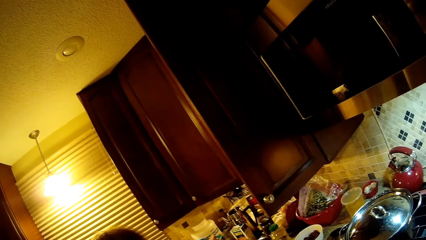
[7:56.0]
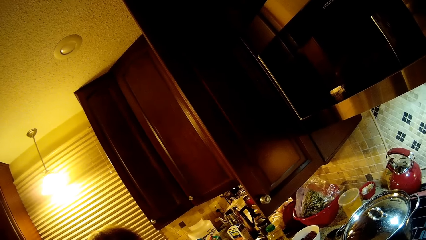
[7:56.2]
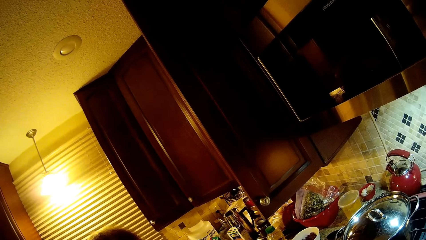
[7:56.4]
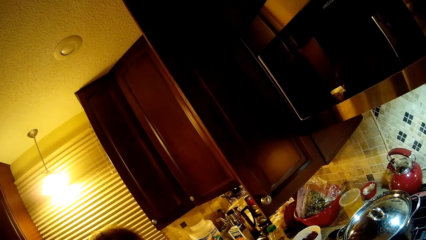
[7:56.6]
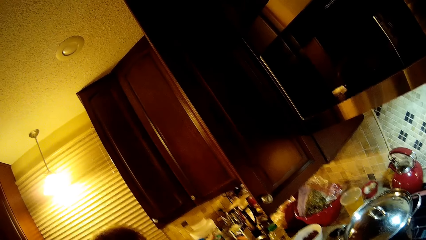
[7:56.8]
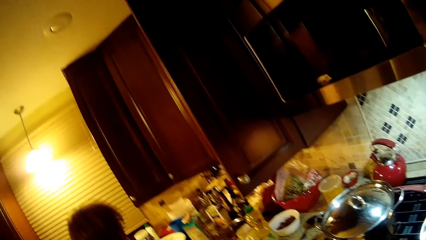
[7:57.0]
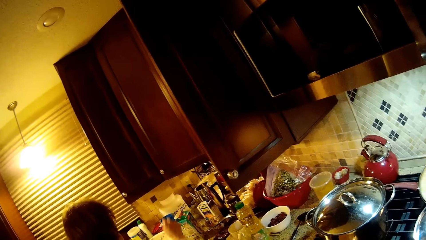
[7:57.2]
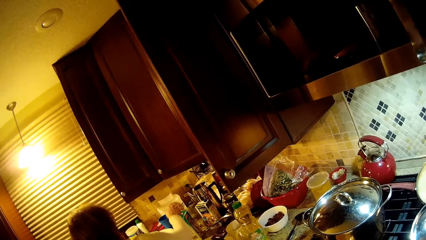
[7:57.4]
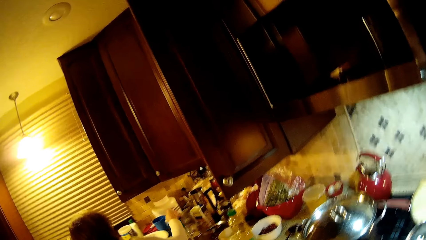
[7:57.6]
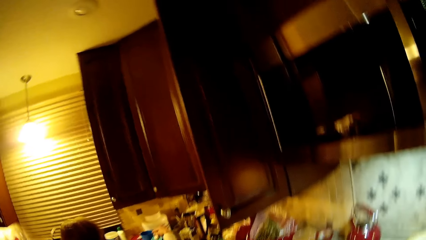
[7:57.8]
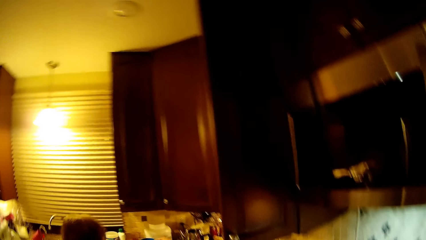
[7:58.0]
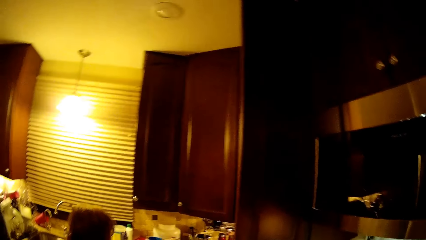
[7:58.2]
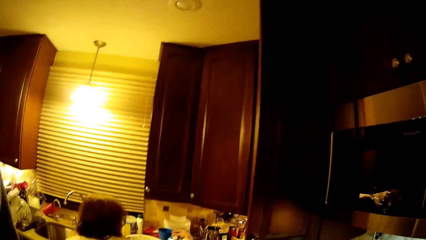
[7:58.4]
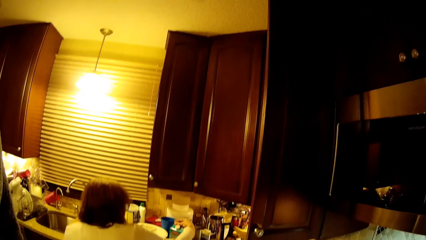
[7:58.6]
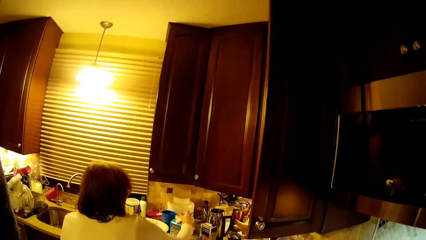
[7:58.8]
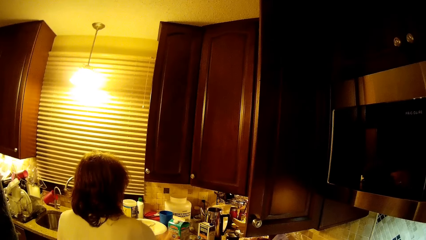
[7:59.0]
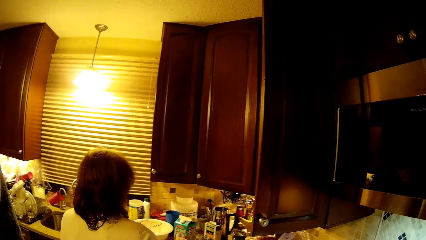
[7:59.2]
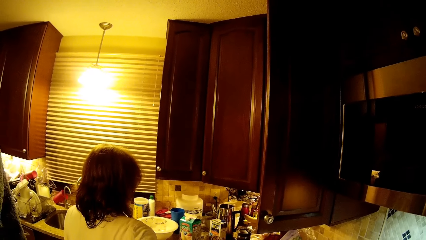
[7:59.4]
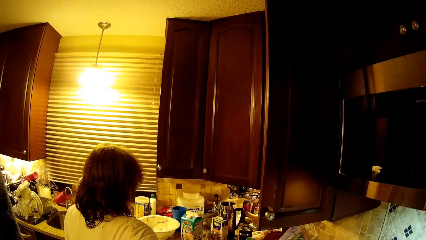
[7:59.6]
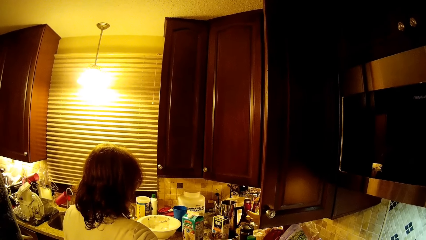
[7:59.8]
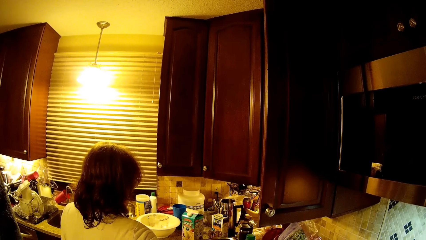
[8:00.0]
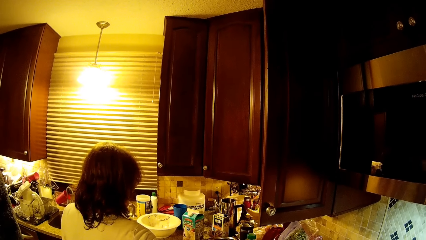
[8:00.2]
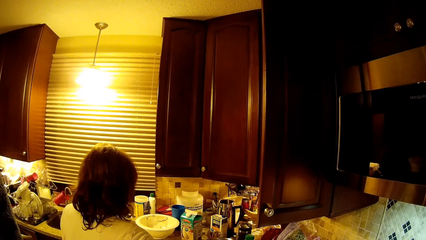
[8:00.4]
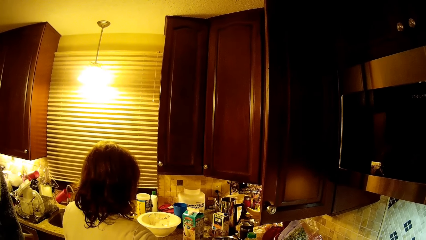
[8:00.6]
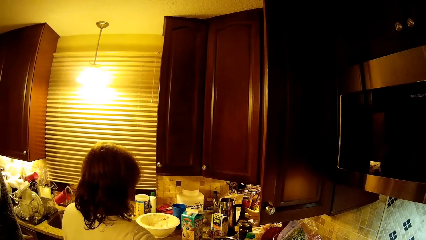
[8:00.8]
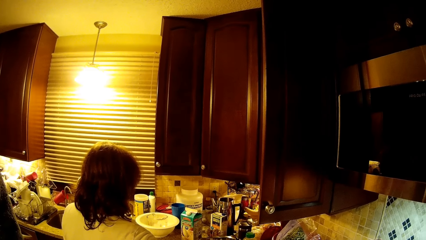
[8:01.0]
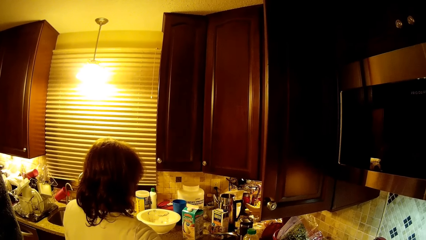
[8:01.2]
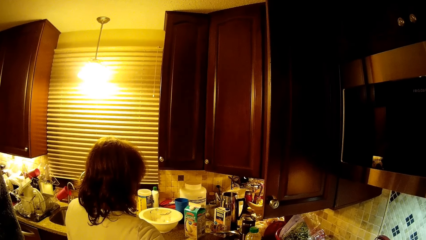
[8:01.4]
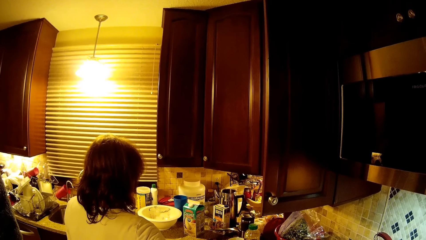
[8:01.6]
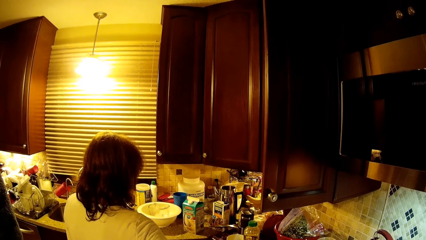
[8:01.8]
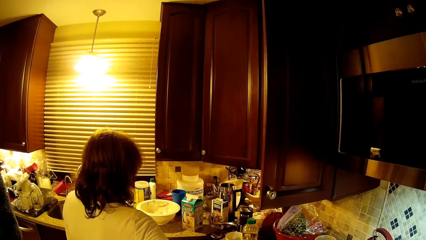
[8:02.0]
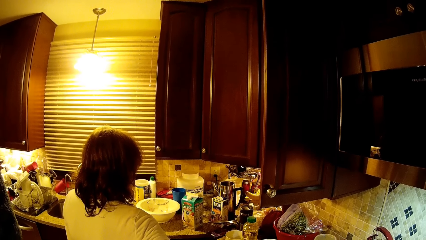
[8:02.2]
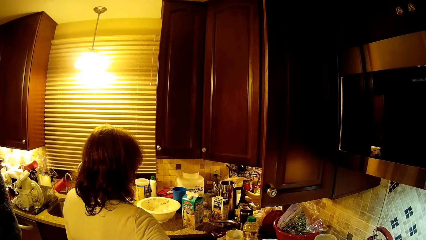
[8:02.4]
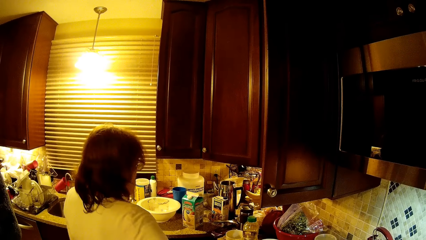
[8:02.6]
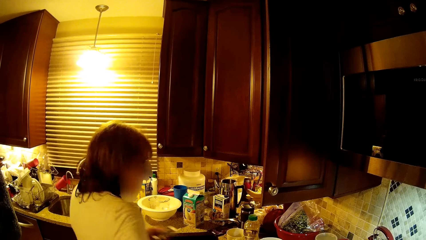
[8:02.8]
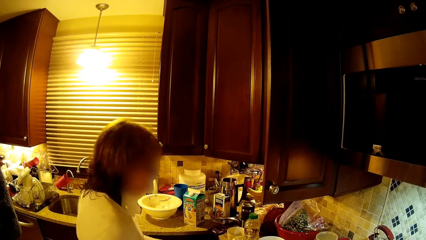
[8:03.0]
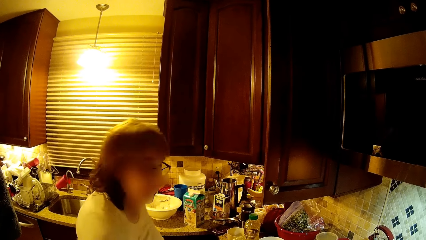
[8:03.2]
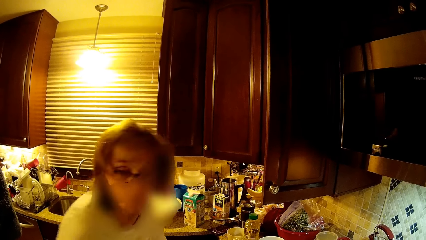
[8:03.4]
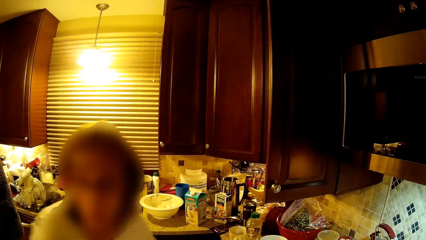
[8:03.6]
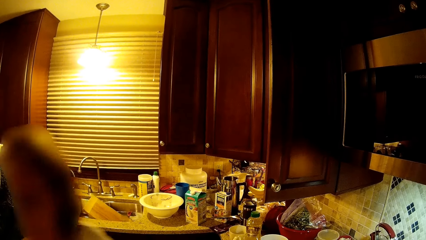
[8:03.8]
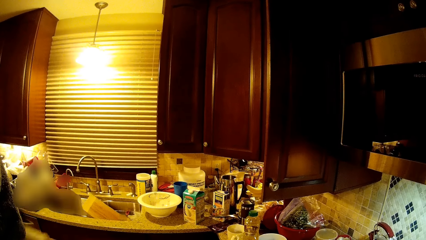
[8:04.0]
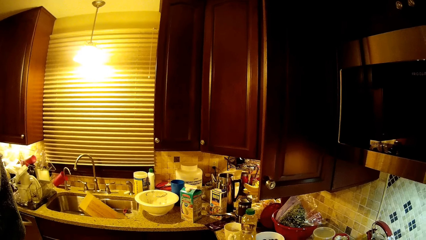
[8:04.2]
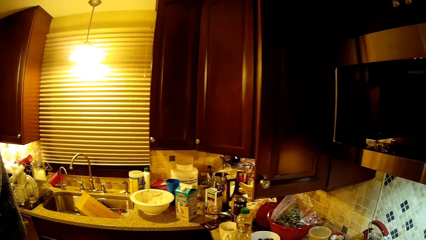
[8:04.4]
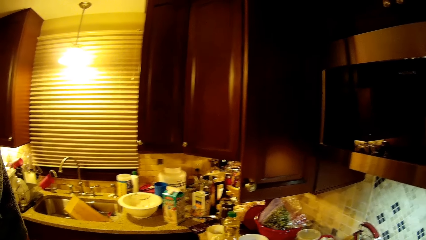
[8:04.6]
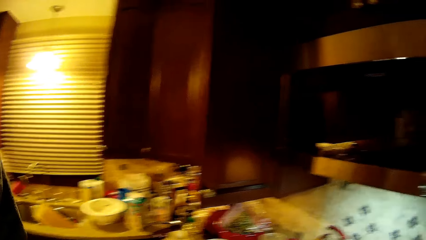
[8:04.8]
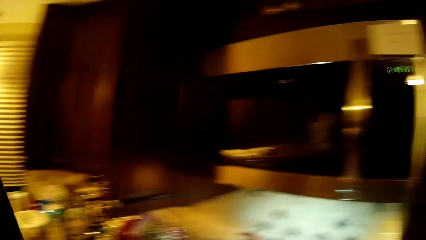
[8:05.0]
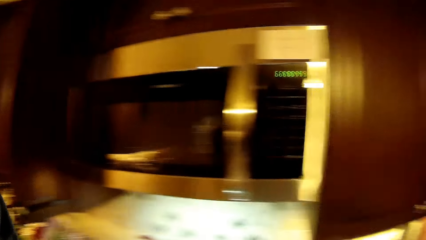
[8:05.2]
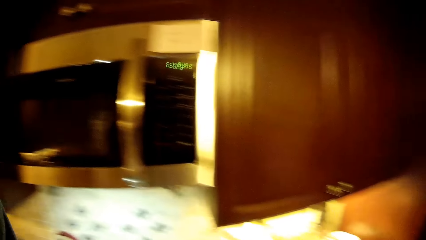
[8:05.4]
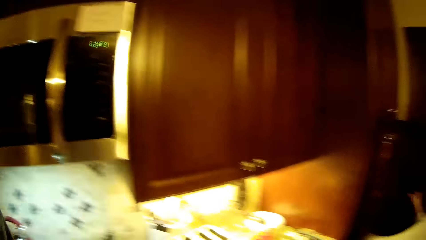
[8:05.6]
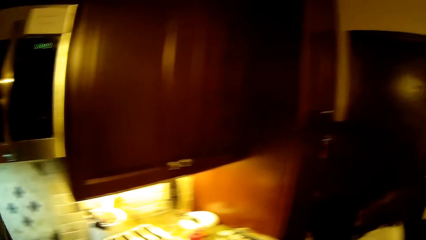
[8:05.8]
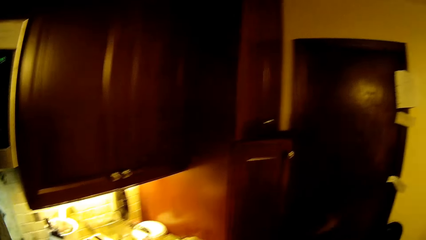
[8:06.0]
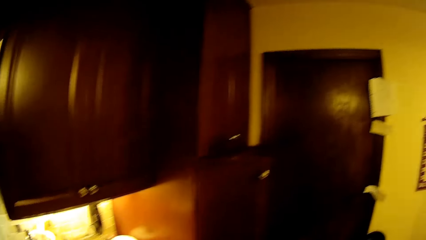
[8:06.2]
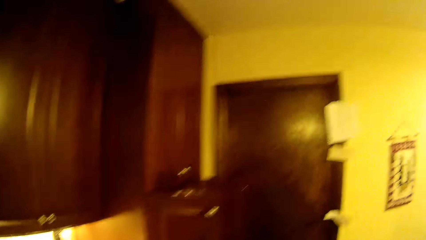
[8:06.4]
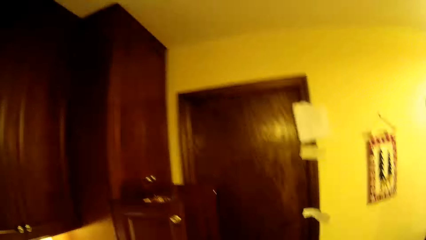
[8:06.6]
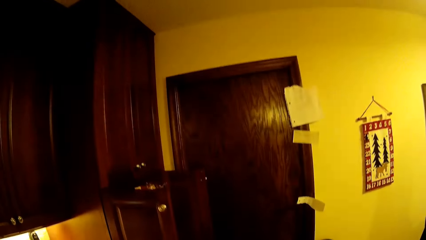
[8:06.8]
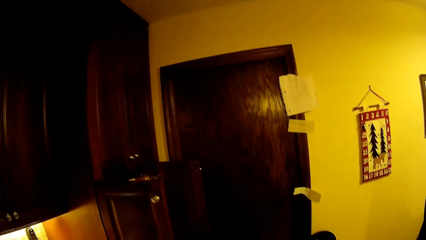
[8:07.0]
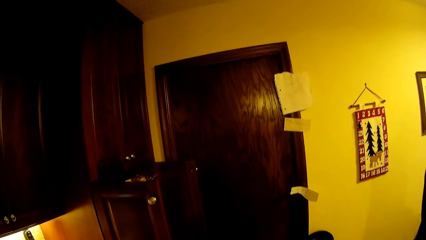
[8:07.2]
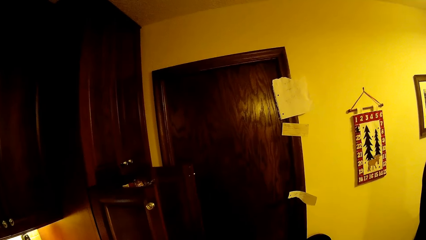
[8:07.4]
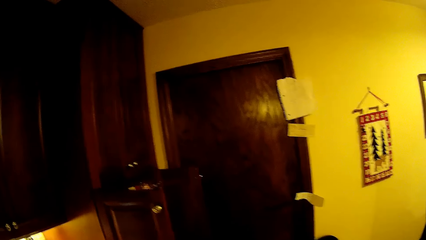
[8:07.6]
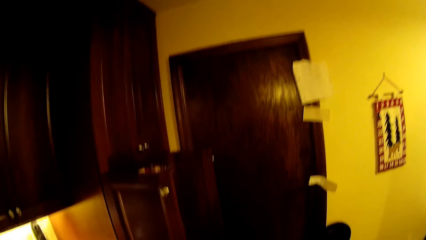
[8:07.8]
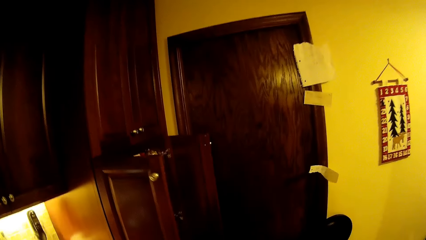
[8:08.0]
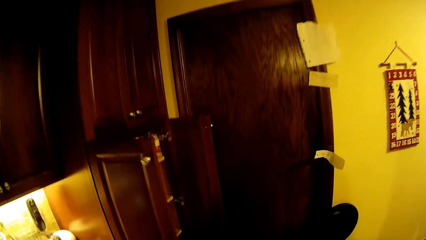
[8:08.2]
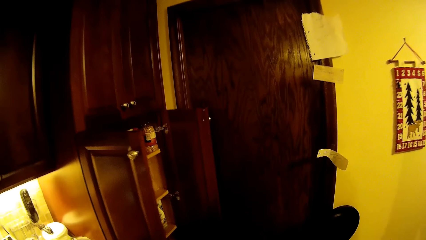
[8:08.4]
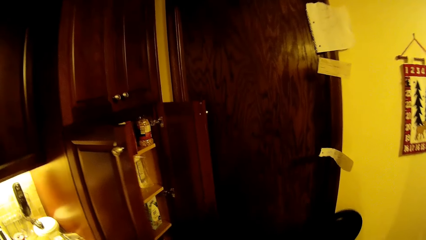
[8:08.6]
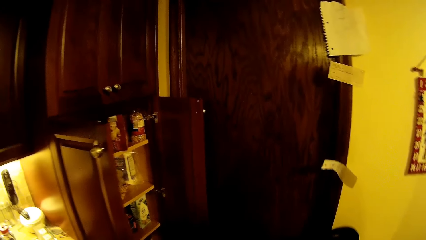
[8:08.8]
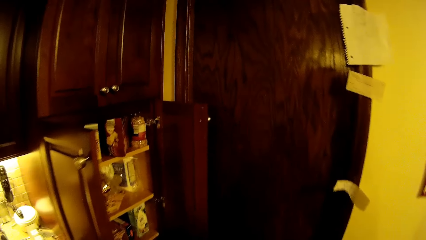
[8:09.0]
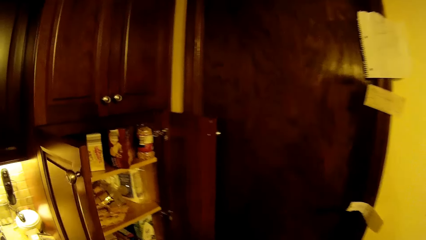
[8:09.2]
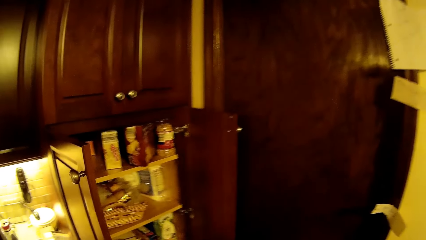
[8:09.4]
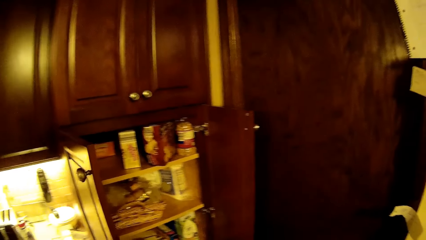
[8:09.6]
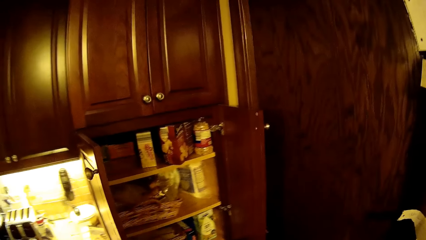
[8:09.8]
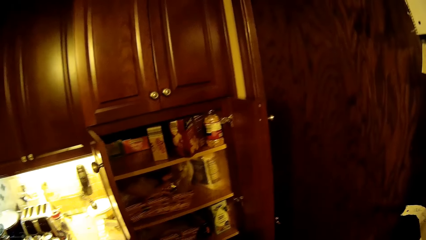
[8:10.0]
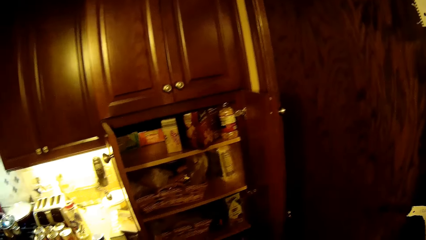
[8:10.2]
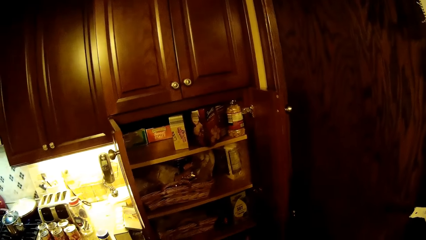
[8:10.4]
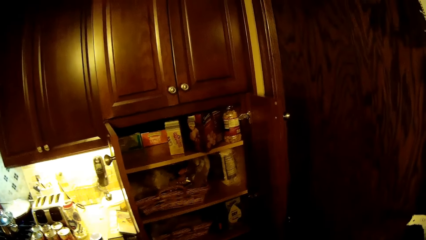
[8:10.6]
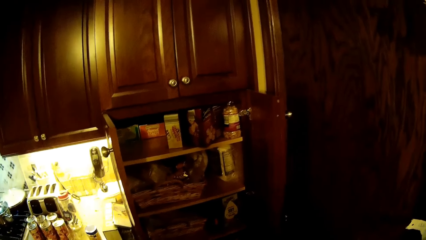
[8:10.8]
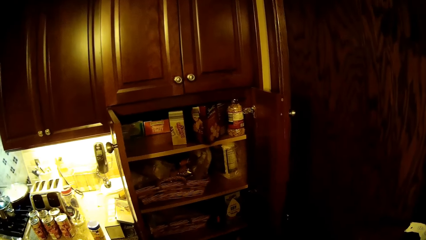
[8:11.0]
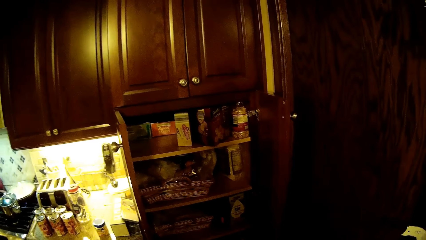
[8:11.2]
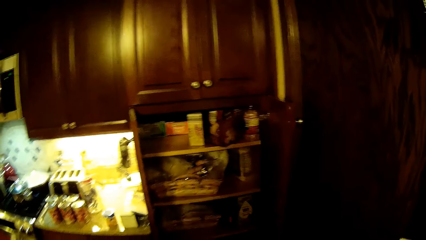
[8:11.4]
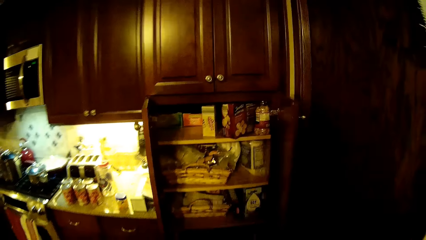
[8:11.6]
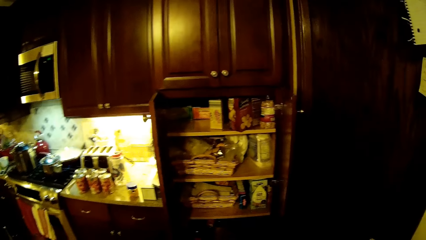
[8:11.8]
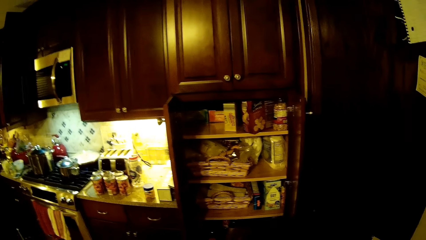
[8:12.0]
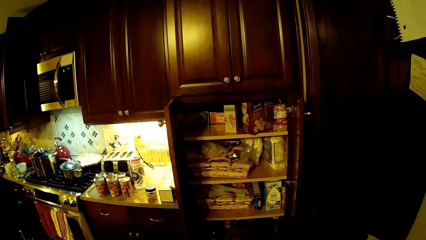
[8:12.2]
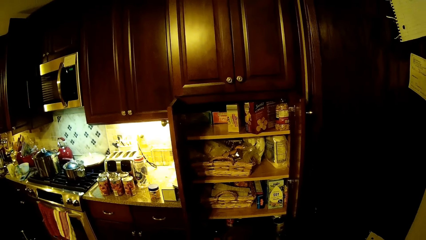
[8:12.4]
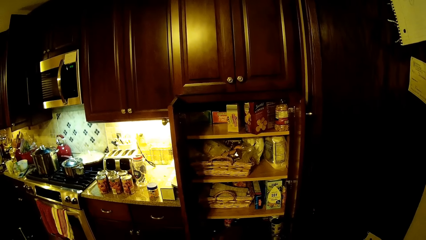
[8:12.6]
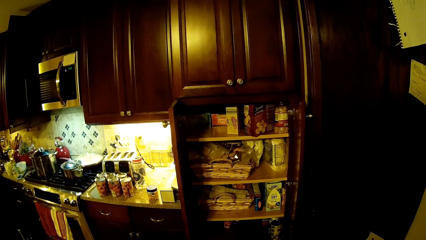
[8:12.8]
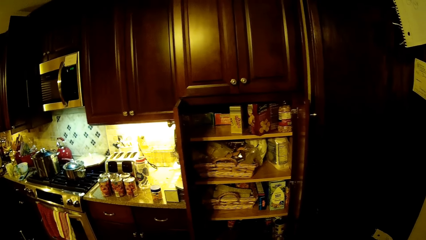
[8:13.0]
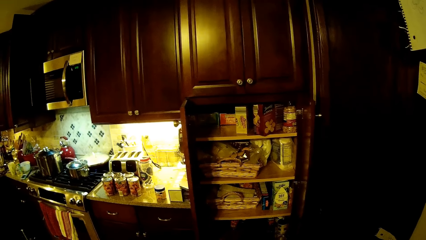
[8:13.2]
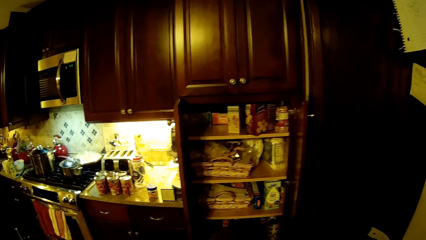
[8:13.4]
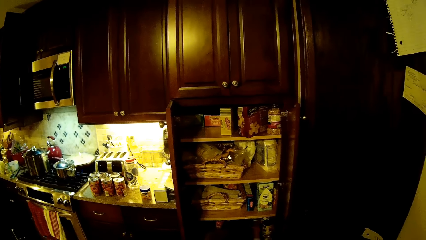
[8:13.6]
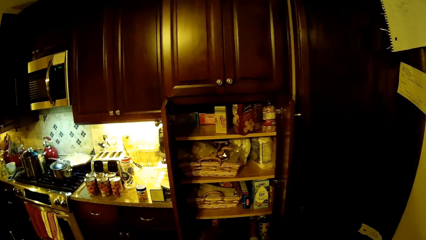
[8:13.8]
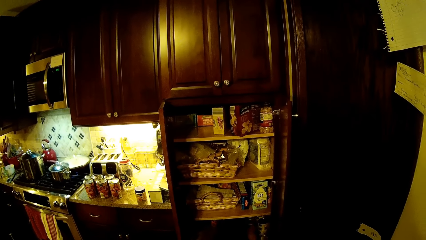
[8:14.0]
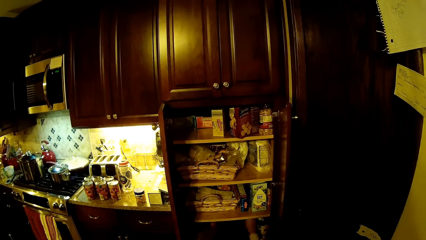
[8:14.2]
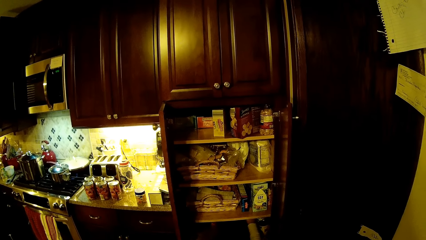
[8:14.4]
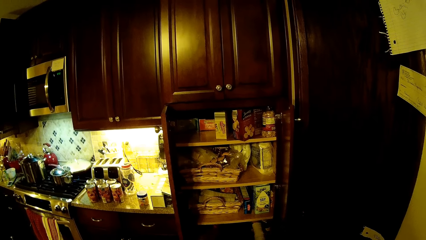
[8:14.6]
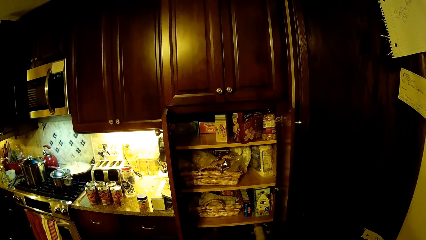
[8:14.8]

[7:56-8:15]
A woman turns the packet of milk. She walks and turns around. The camera wearer walks toward the door. They look at the cabinet.
